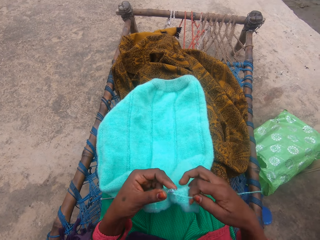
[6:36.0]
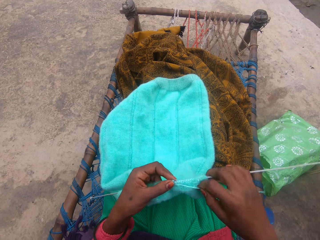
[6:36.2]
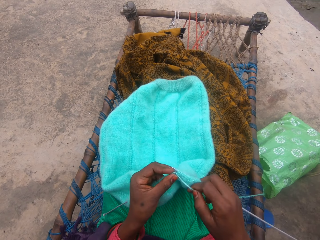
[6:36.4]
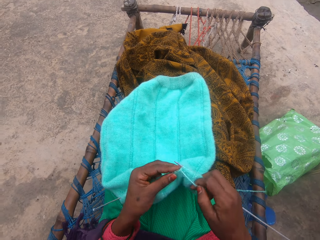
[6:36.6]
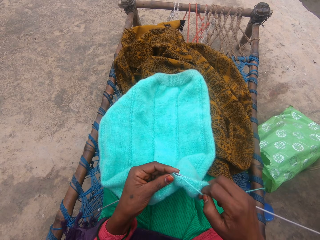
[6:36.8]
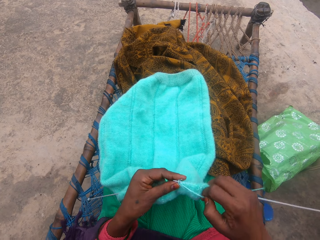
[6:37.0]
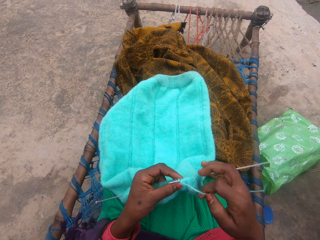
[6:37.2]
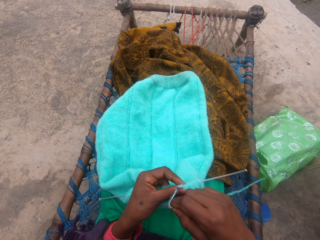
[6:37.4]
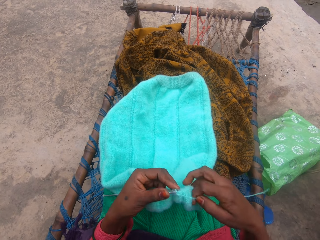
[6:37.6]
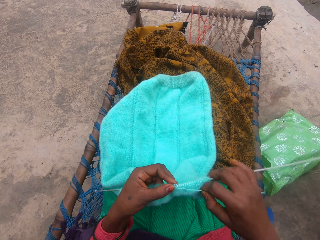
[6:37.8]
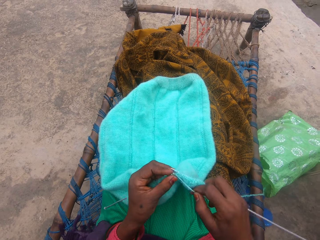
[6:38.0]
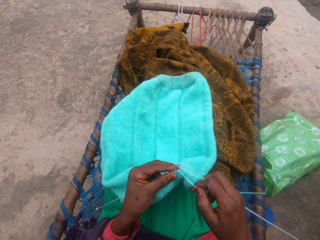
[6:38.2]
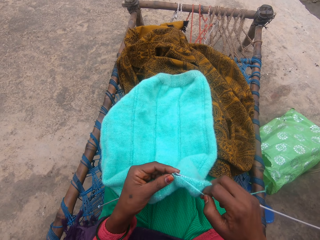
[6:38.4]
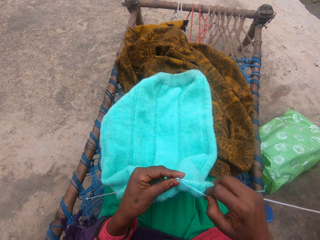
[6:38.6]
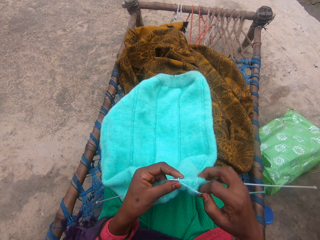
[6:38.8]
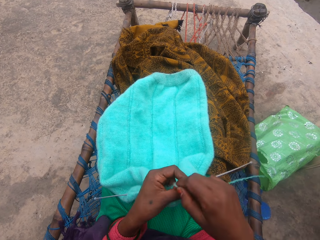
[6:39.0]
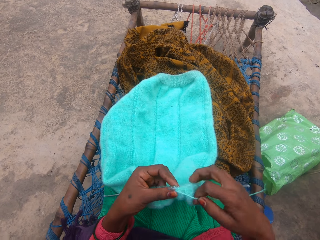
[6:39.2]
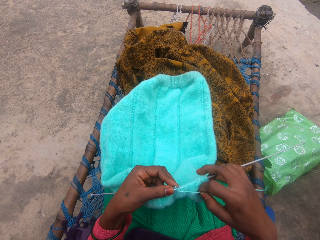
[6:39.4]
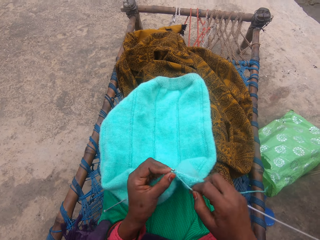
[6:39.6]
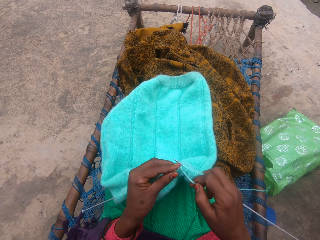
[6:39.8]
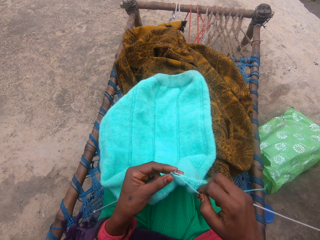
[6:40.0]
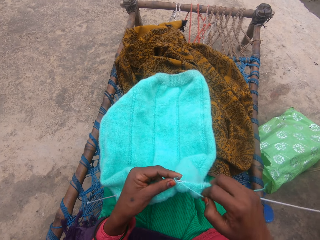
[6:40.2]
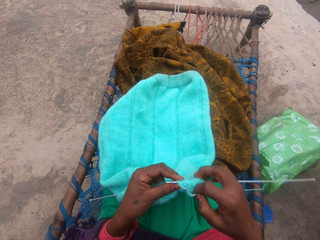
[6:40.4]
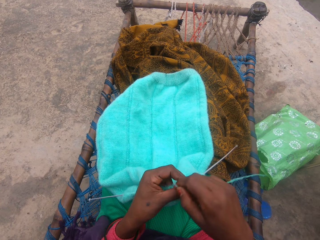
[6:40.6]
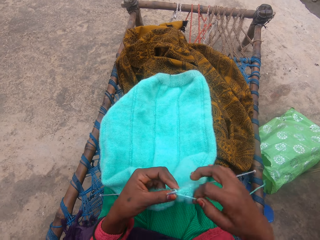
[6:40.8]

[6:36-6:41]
The camera wearer loops a yarn on the knitting needle and knits a fabric with the knitting needle. She loops the yarn on the knitting needle and knits the fabric with the knitting needle in her hand. She loops the yarn on the knitting needle and knits the fabric with the knitting needle in her hand.

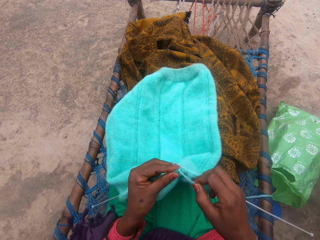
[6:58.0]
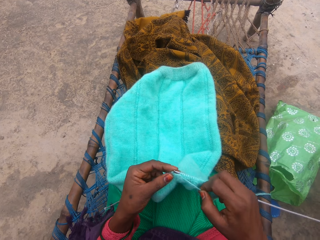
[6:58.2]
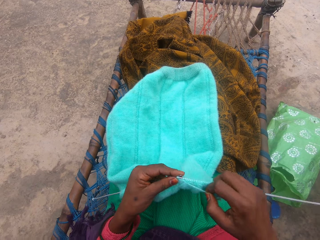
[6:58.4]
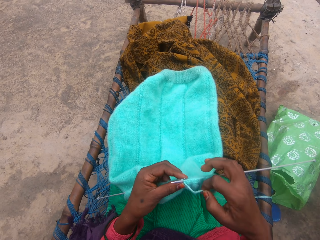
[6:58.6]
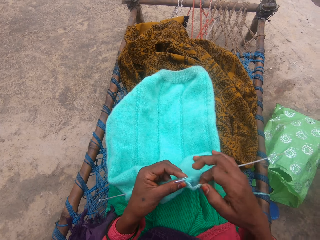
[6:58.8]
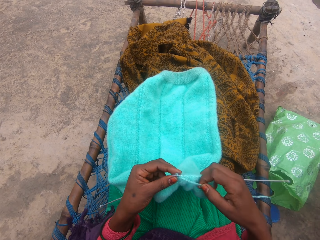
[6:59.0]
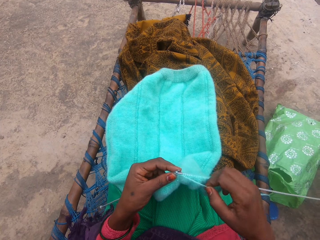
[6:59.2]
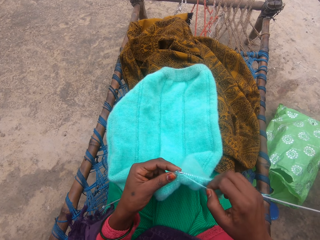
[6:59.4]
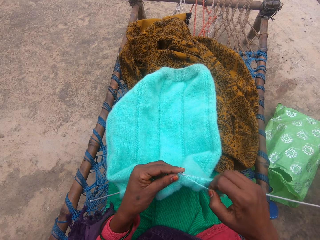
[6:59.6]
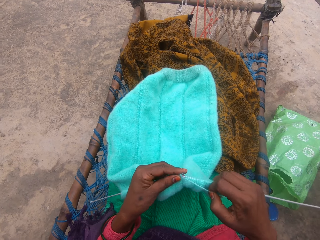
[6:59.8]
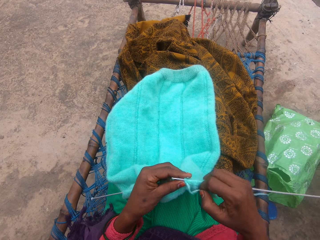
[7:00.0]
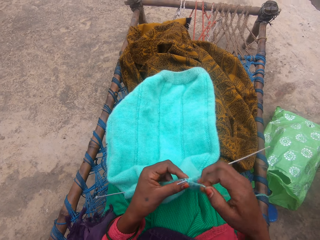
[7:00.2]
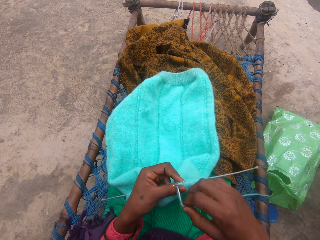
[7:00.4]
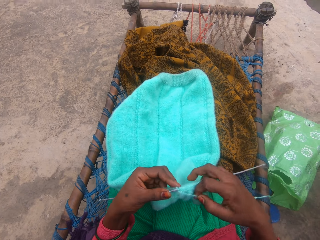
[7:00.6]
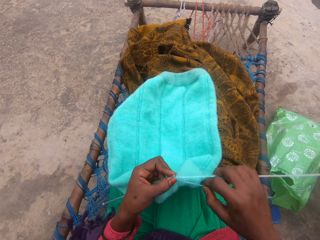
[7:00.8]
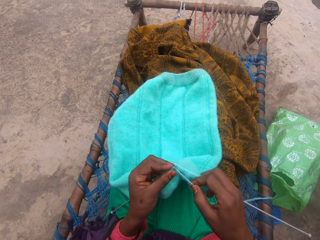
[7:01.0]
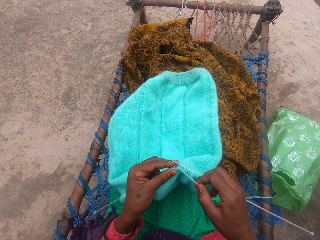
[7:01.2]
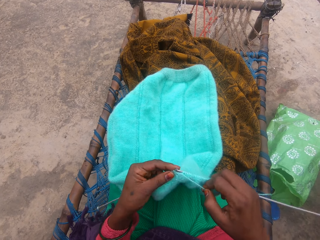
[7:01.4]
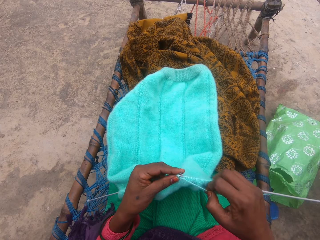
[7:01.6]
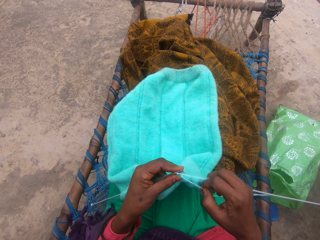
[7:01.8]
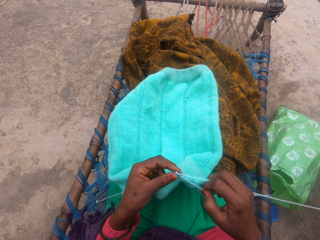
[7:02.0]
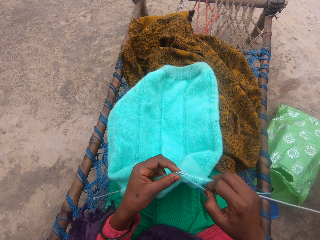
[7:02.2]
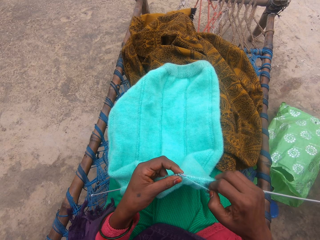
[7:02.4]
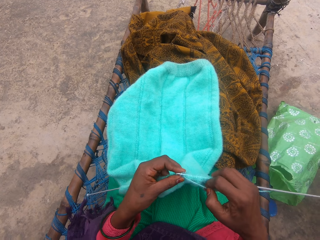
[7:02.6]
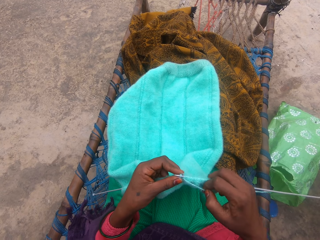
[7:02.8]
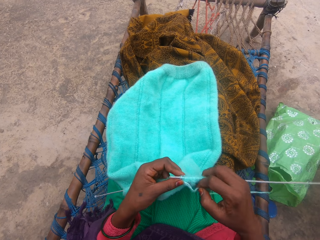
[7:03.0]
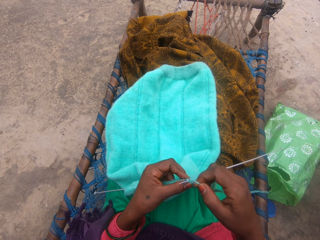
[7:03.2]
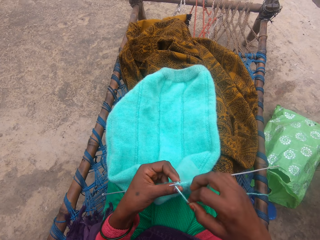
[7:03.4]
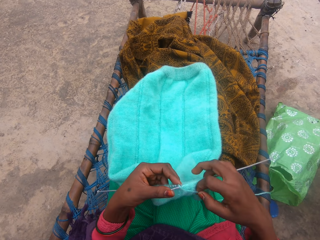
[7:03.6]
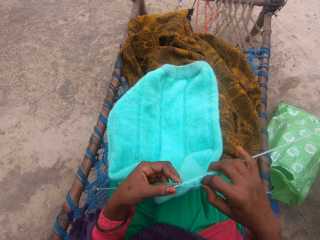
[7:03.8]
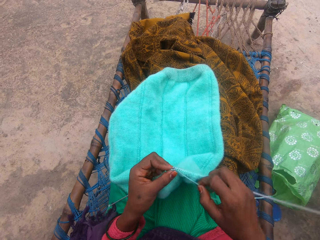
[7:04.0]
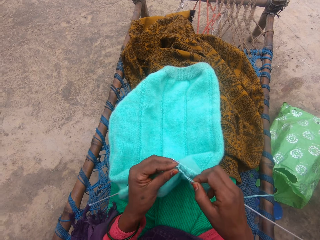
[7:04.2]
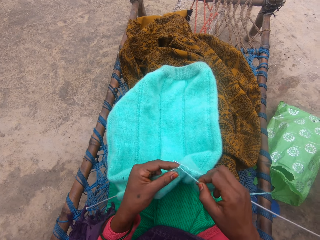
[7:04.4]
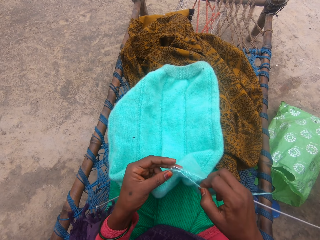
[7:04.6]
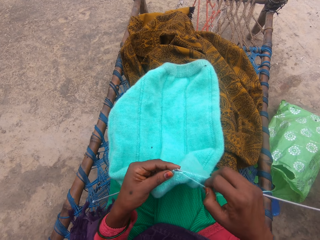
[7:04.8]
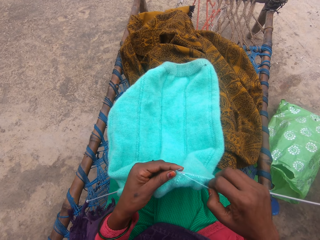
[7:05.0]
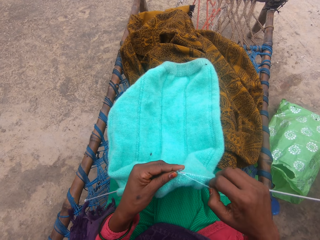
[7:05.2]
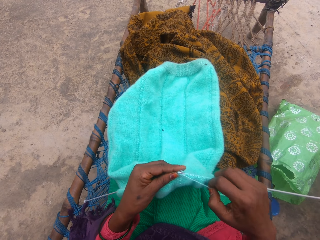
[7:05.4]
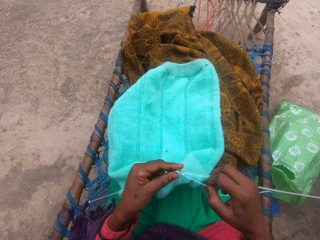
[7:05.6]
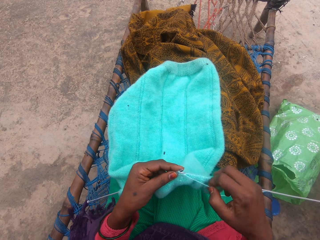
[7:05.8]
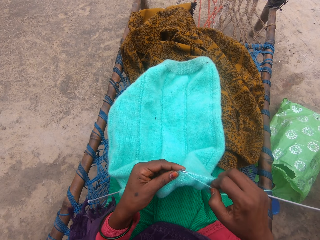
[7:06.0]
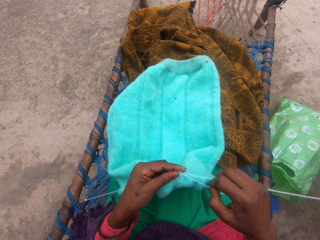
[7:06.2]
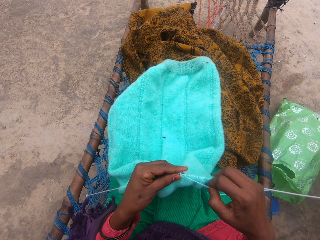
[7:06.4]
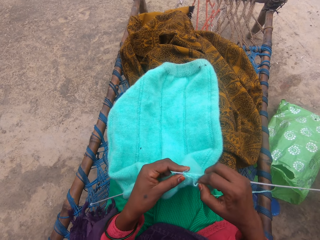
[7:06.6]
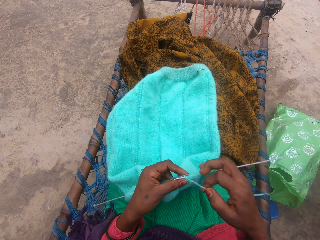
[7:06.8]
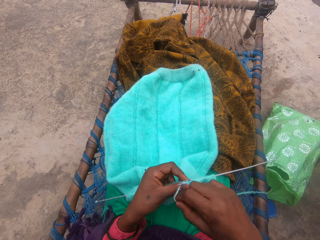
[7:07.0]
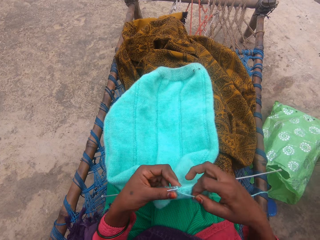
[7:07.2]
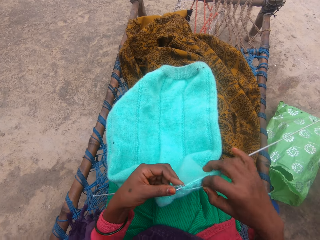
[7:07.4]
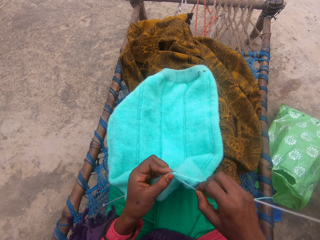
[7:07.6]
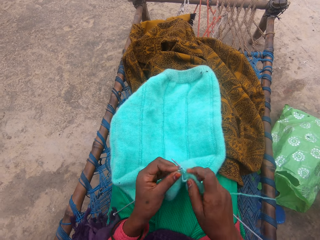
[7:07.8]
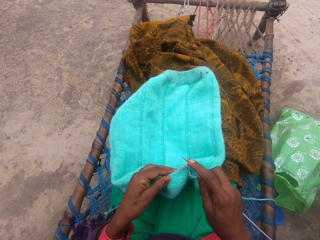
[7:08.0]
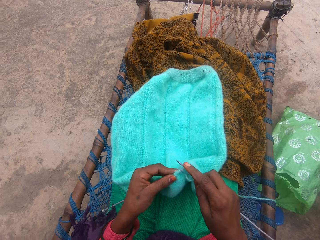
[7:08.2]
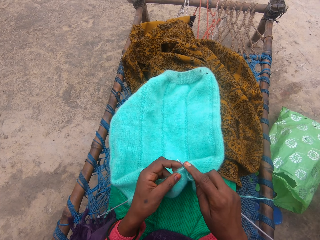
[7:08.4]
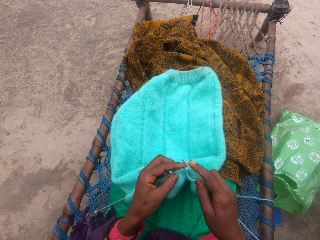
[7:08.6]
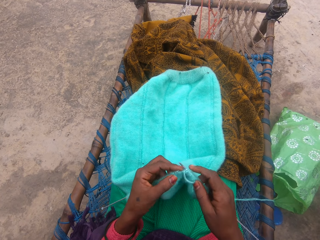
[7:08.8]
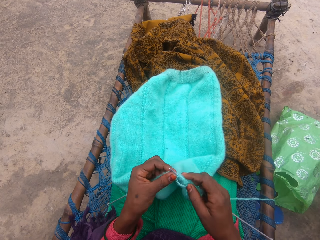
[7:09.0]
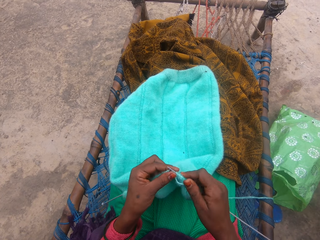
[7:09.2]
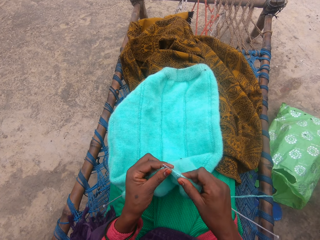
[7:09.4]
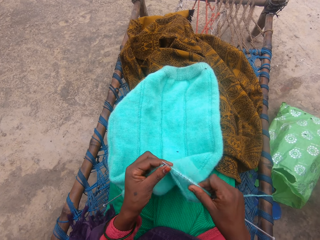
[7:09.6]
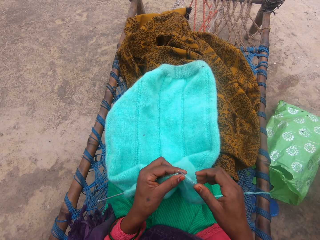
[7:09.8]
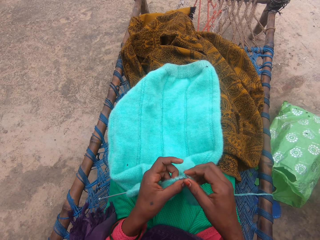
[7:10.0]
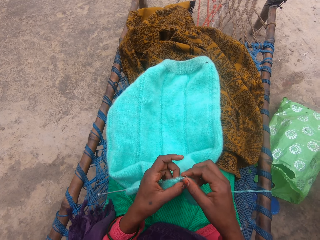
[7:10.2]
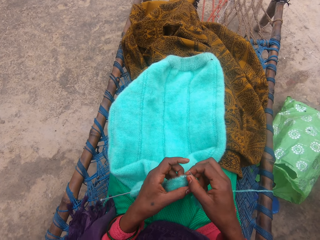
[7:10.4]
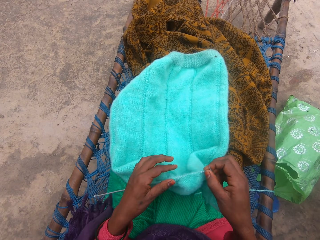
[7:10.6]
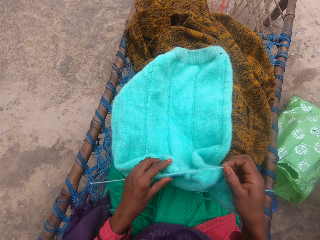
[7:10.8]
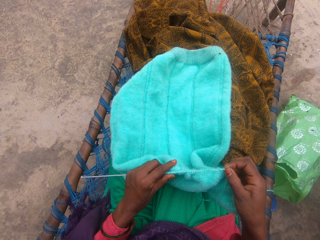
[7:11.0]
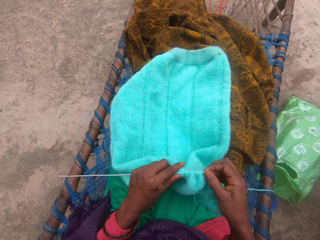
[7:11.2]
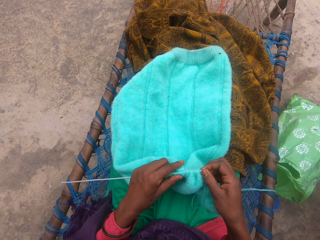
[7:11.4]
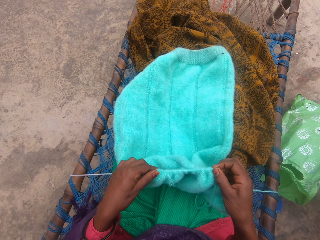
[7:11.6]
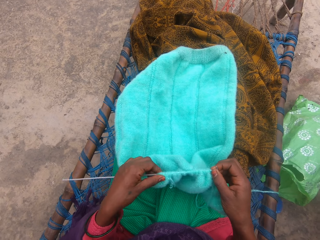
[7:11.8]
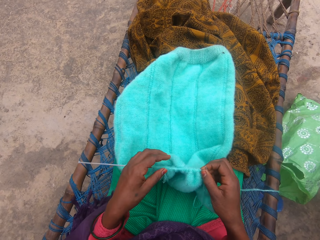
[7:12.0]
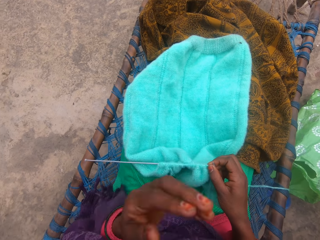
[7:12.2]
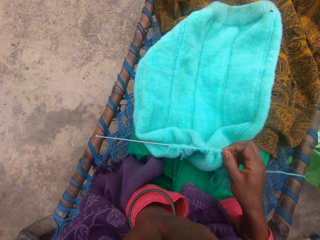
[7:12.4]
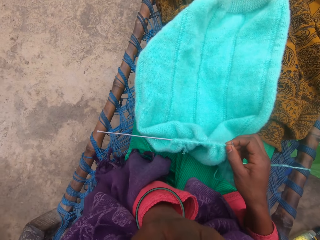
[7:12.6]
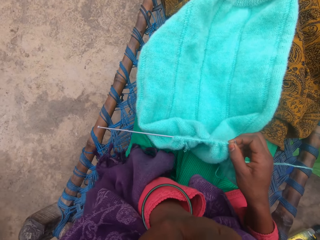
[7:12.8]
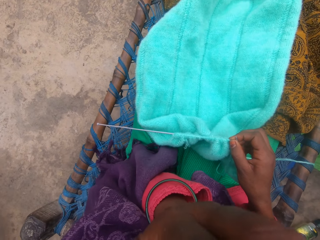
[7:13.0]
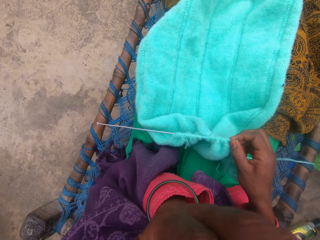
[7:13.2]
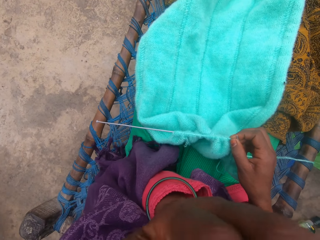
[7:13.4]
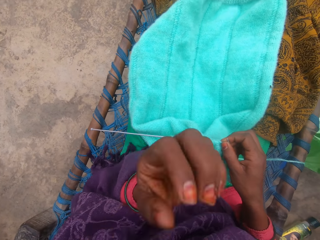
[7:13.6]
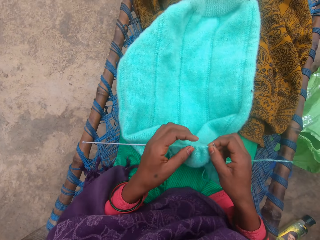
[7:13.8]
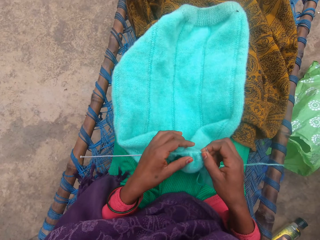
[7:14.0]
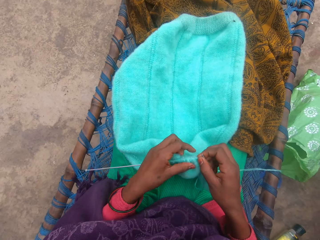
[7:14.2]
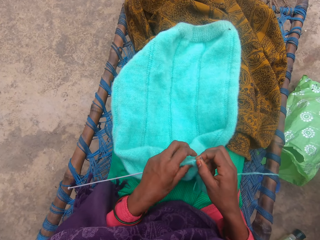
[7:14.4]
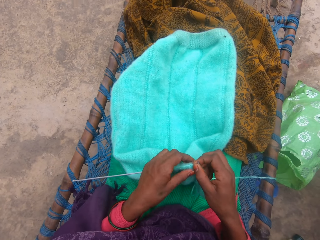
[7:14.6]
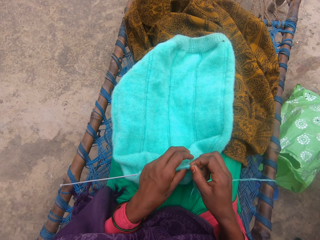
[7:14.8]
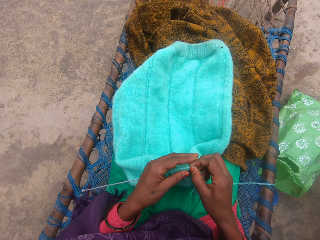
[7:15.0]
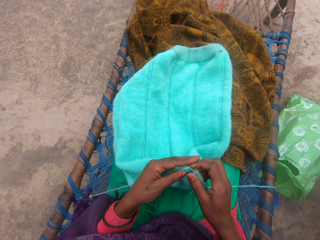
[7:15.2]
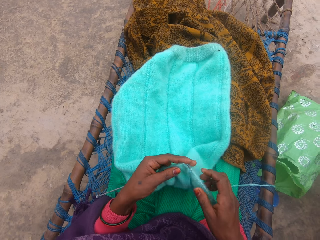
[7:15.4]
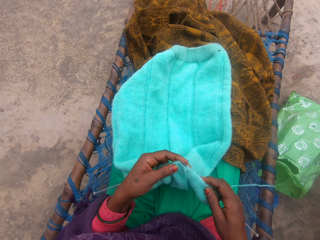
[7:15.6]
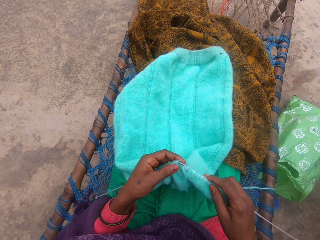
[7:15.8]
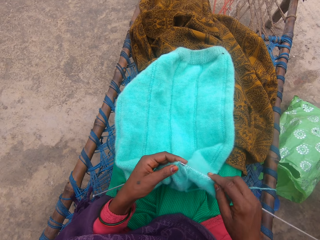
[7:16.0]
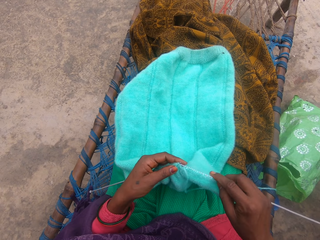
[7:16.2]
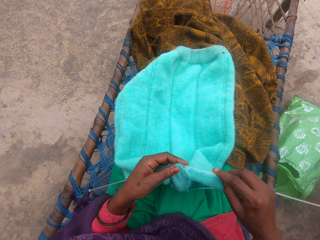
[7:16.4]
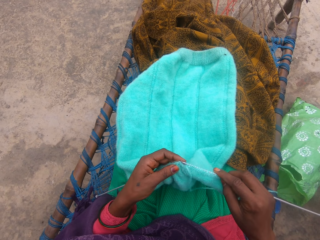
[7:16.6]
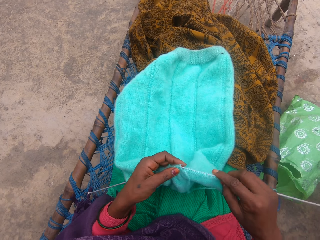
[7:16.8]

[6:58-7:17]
The camera wearer knits a fabric with the knitting needle. She loops a yarn on the knitting needle and knits the fabric with the knitting needle in her hand. She loops the yarn on the knitting needle and knits the fabric with the knitting needle in her hand. She loops the yarn on the knitting needle and knits the fabric with the knitting needle in her hand. She moves the fabric on a knitting needle, holds the knitting needles, and moves the fabric on a knitting needle. She lifts her left hand, touches her nose with her left hand, lowers her left hand, and holds the fabric.
